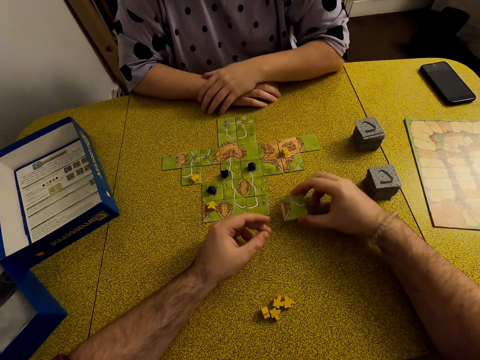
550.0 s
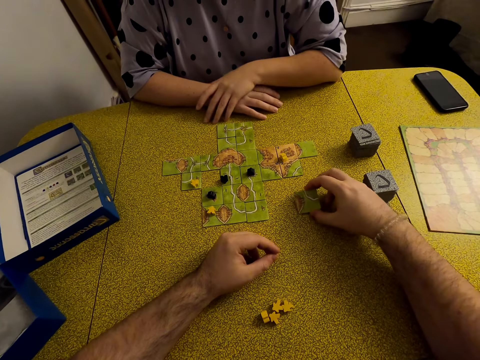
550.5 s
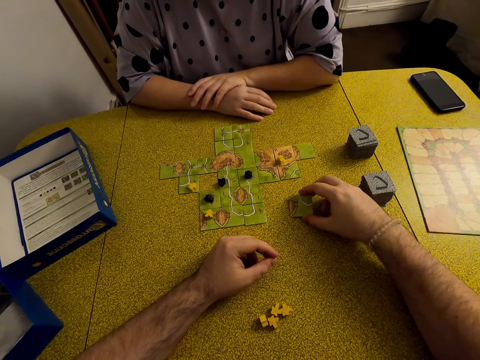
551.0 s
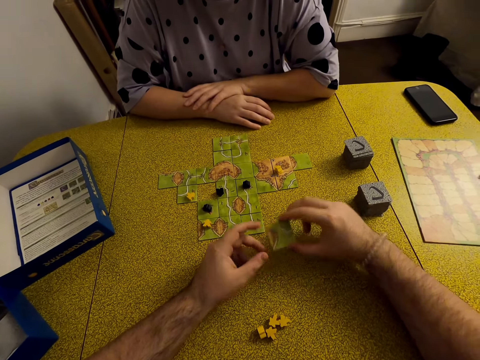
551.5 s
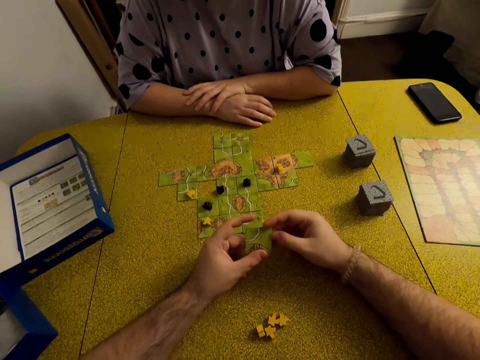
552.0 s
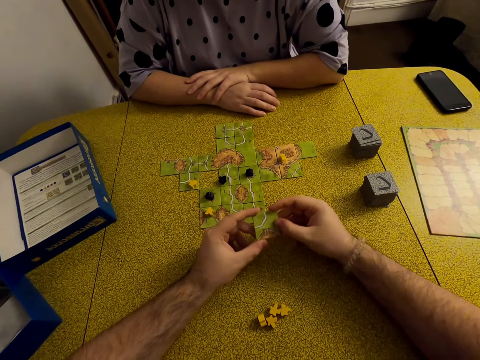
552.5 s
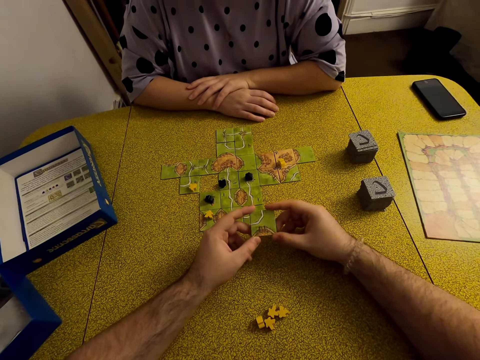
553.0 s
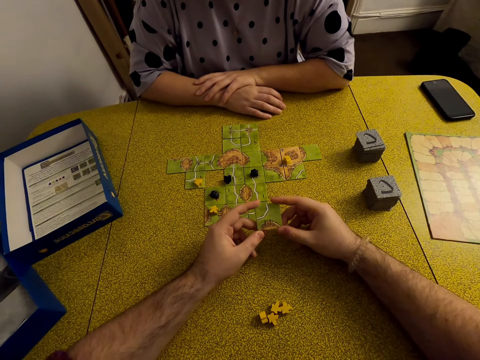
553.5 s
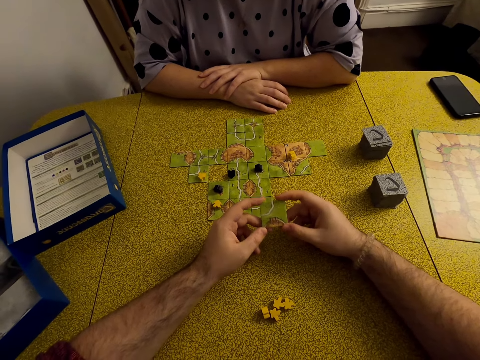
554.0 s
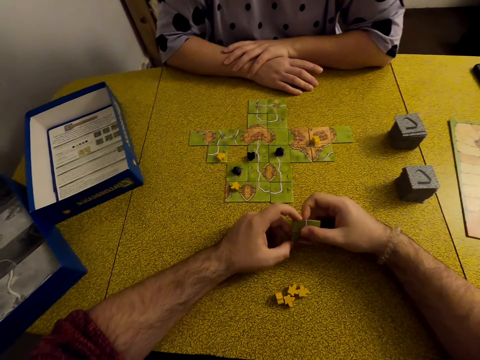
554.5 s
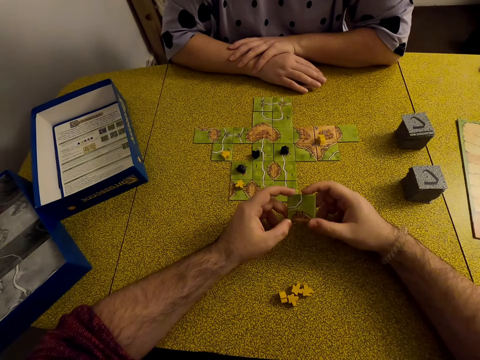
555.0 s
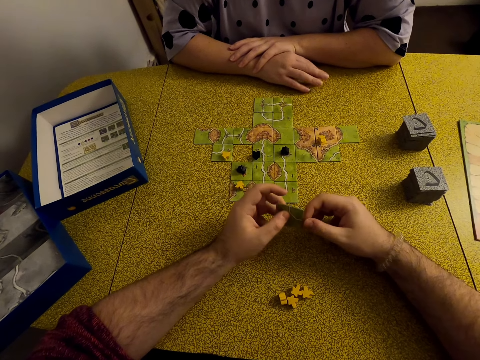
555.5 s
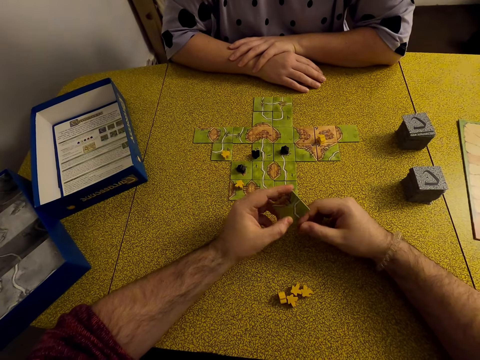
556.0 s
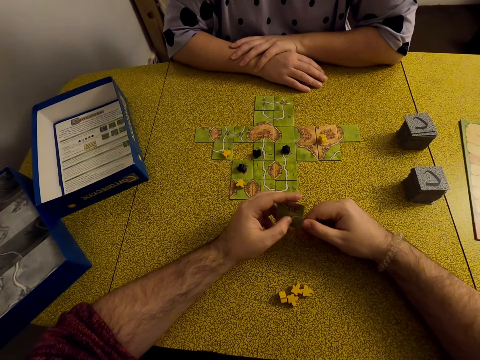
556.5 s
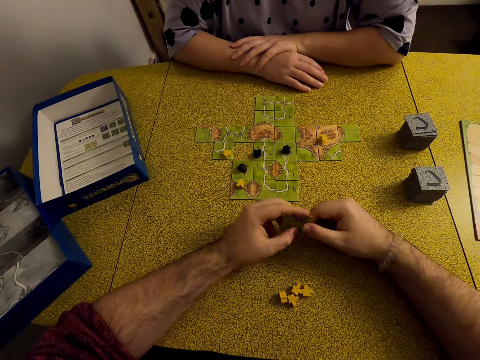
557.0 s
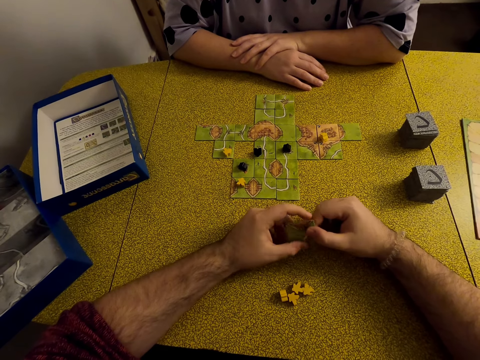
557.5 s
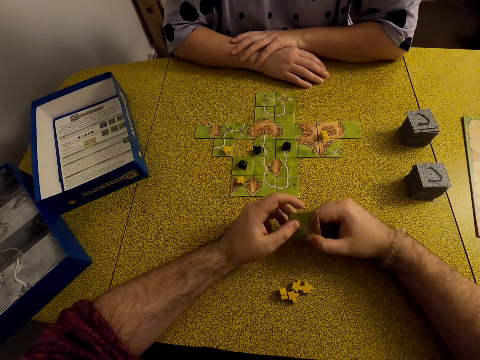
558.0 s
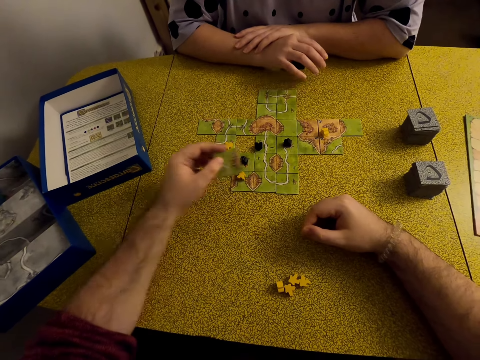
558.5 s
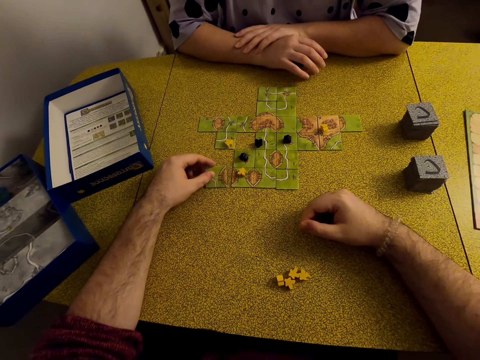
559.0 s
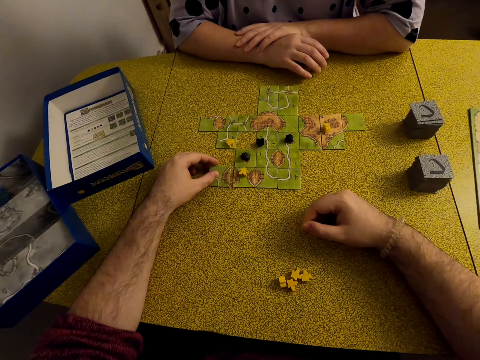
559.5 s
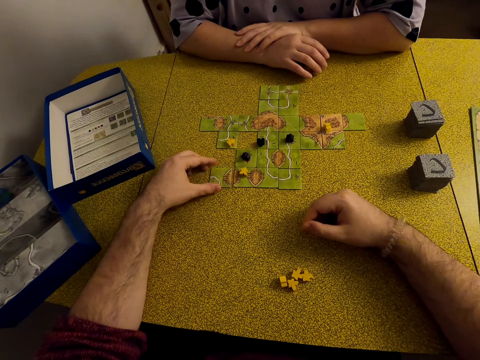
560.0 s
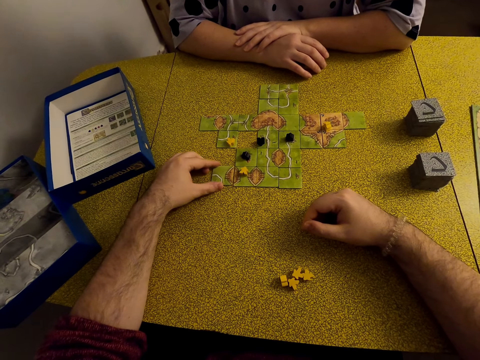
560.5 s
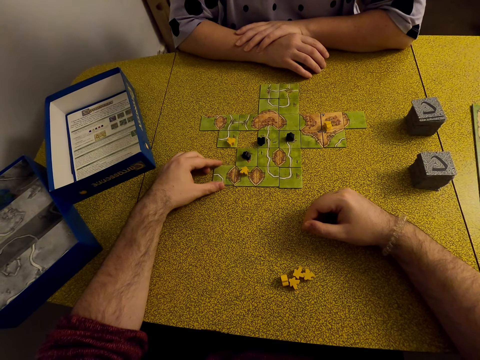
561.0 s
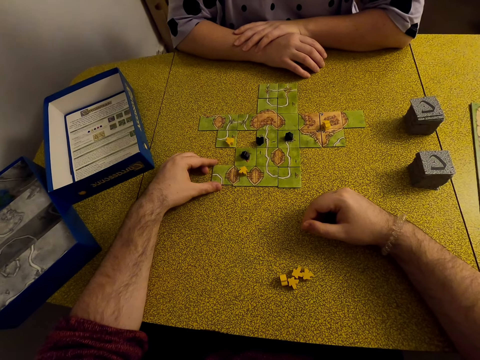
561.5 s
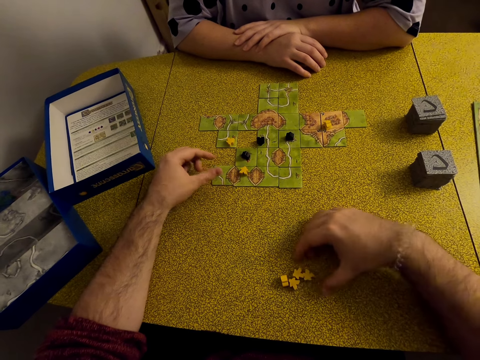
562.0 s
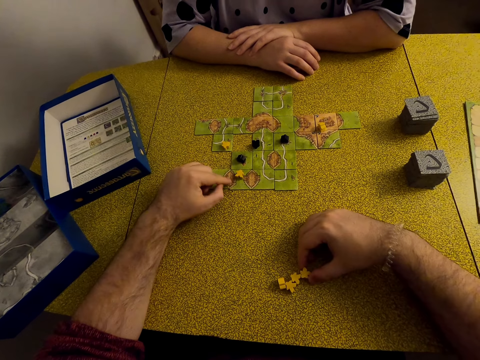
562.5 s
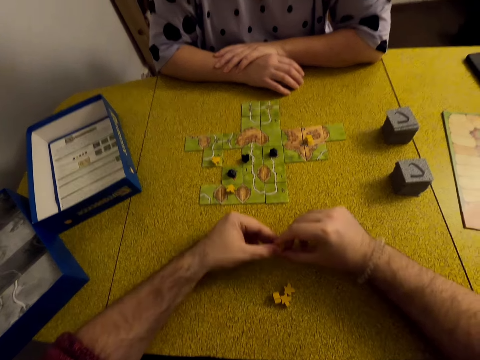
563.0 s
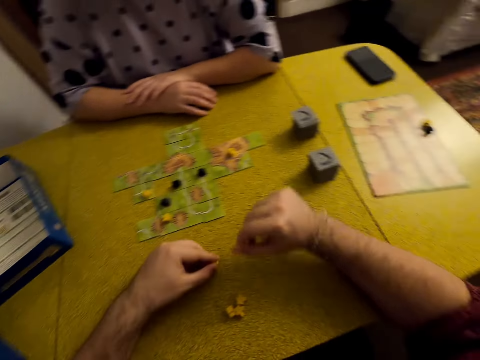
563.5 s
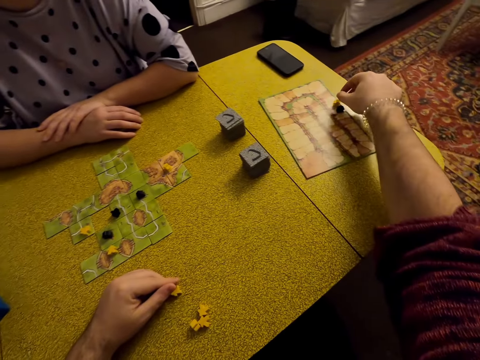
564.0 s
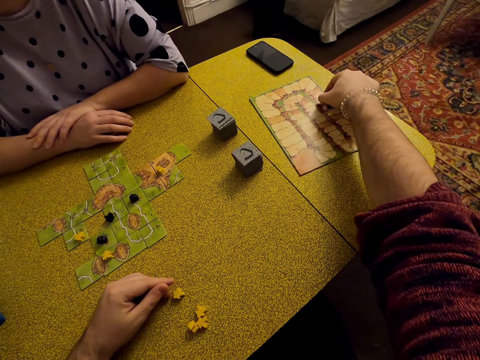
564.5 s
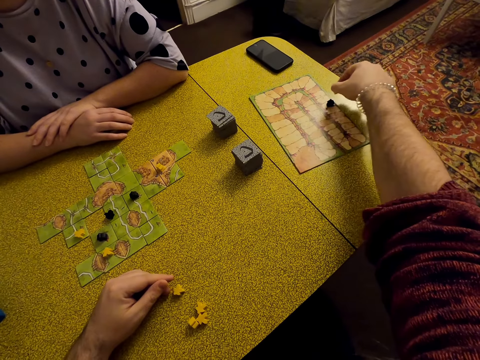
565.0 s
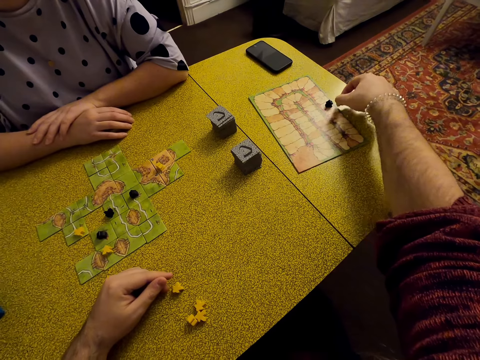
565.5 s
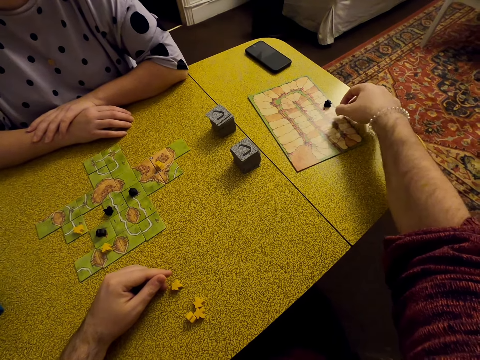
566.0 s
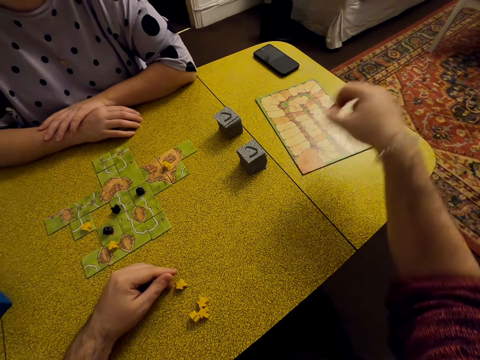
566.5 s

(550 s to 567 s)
The camera wearer plays a Carcassonne game with a tile. They put the card on the table. They pick up a meeple, move the meeple, and play a Carcassonne game with the meeple.

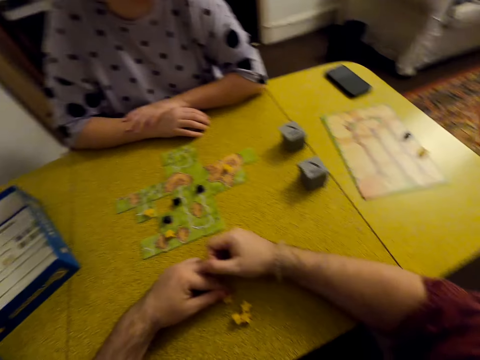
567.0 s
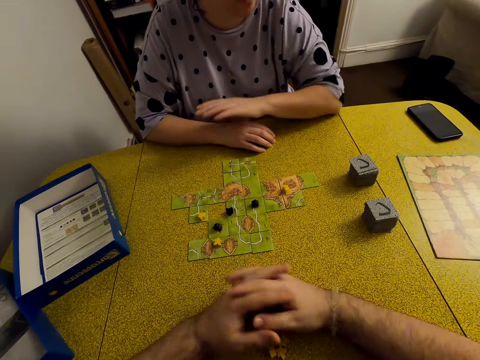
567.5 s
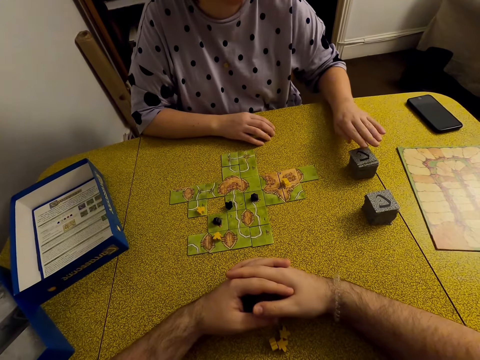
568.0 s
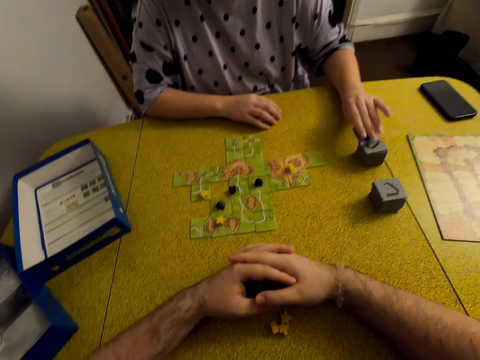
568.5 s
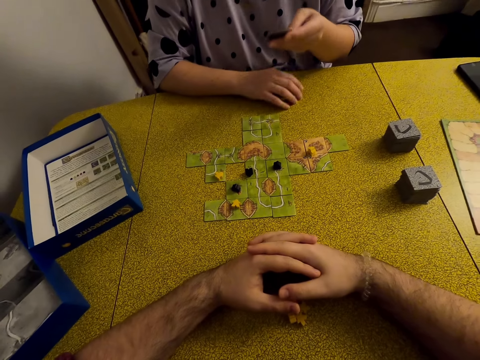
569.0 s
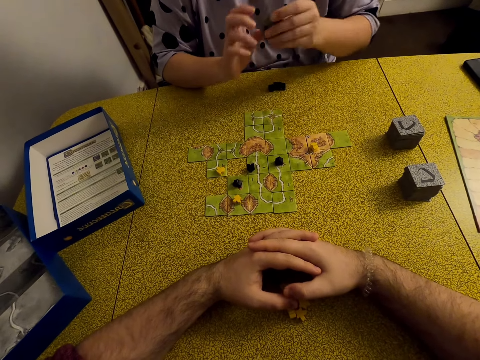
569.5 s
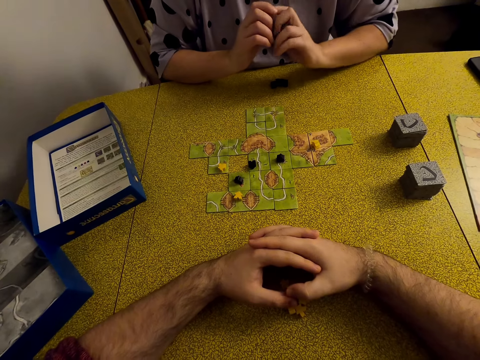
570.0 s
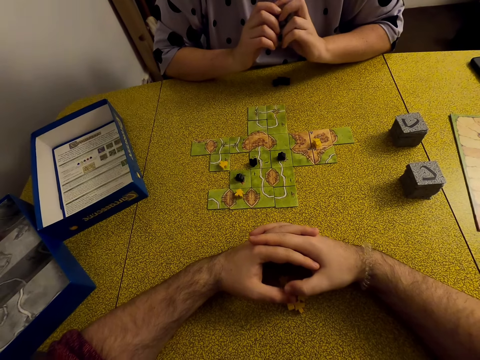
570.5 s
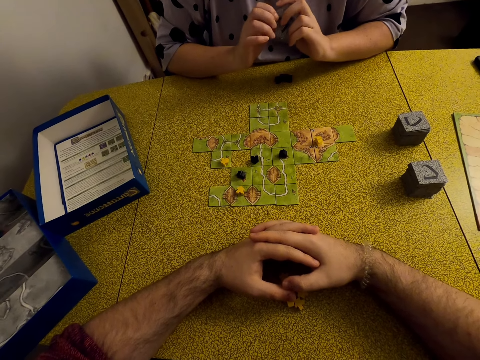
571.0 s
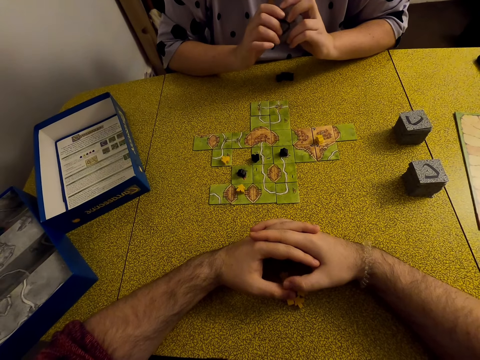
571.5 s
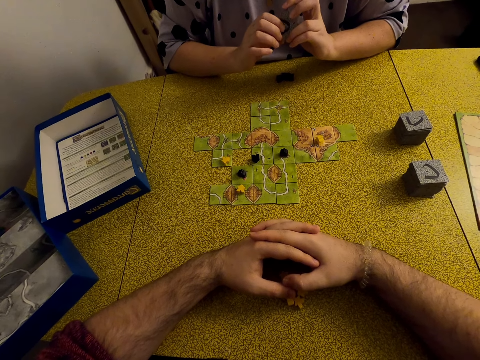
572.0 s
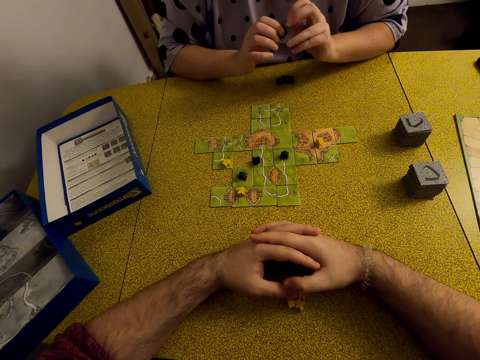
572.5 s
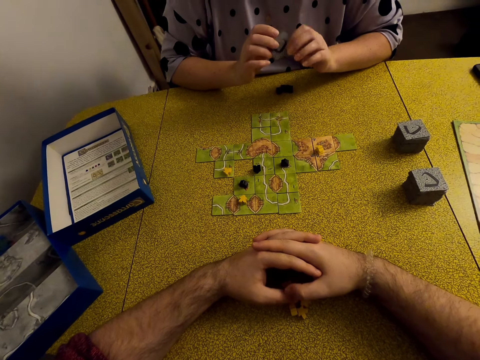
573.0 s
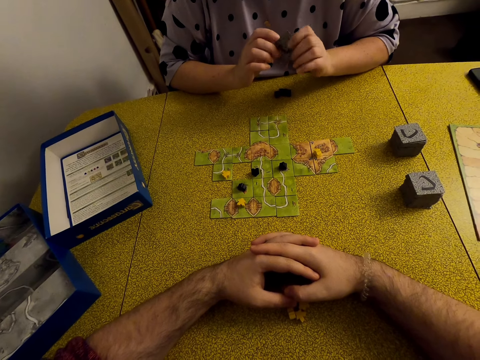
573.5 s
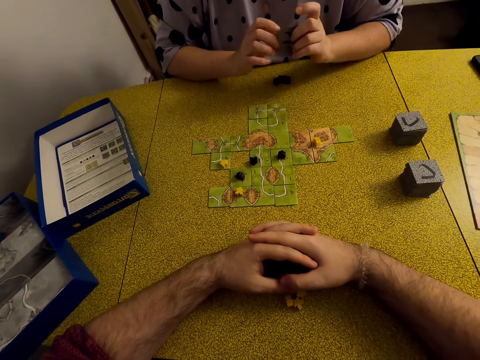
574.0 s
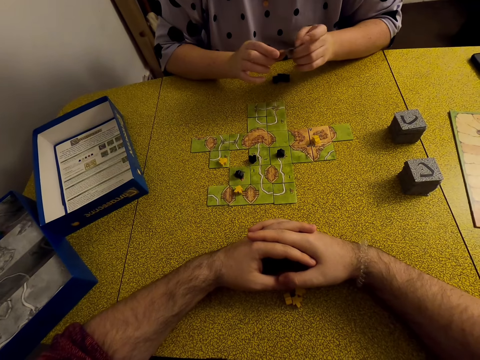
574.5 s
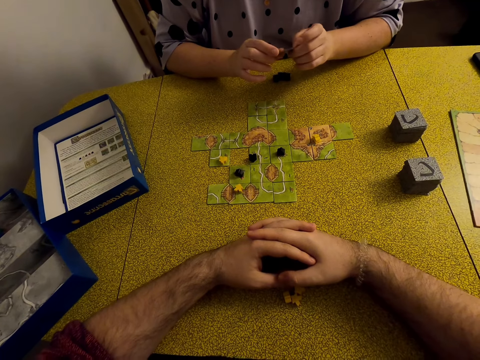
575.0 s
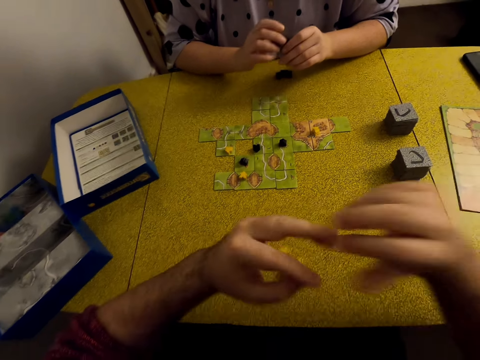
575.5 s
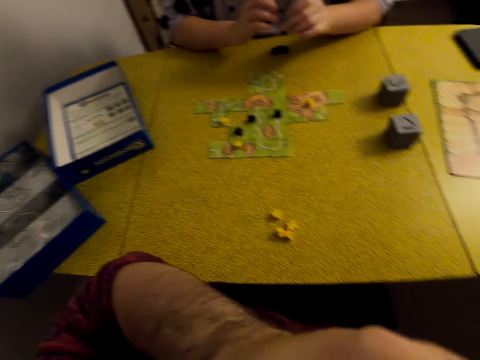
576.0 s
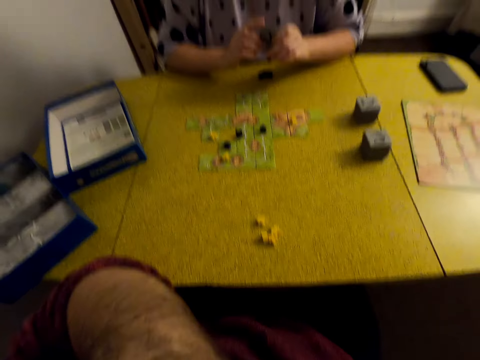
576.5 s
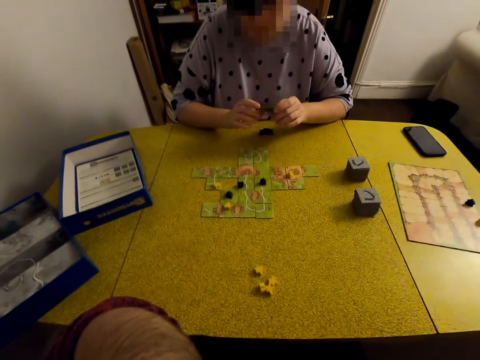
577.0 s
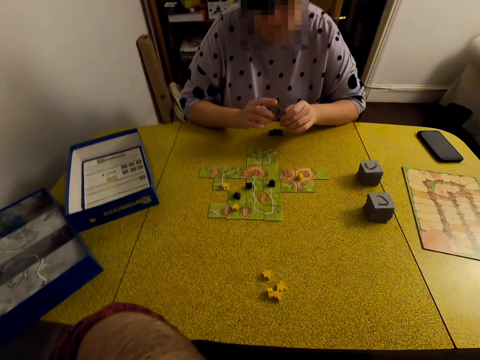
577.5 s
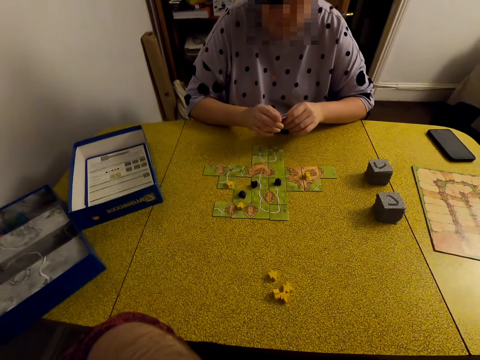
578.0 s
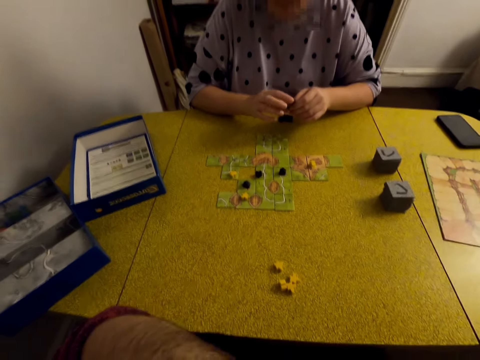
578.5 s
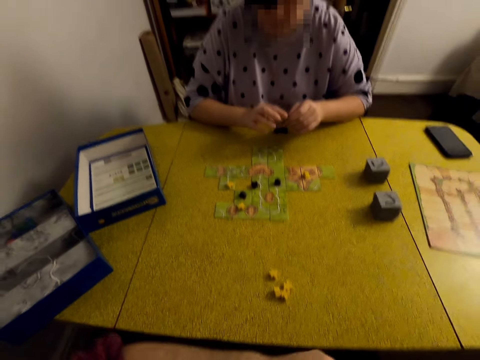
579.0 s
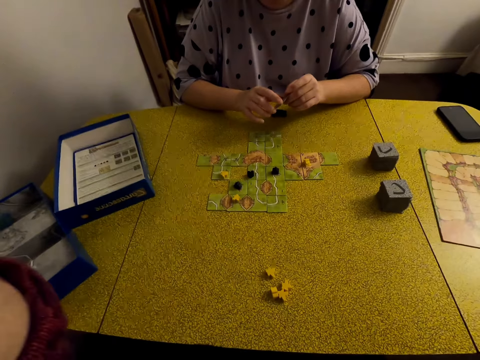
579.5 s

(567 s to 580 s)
A lady picks up a tile. The lady holds the tile. The camera wearer adjusts a camera.
